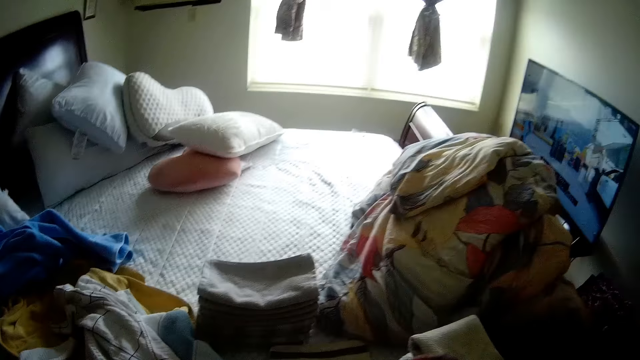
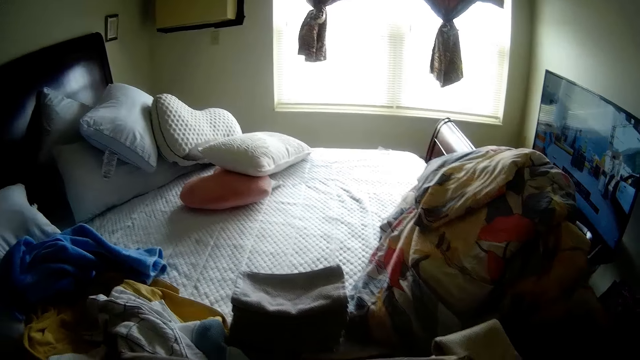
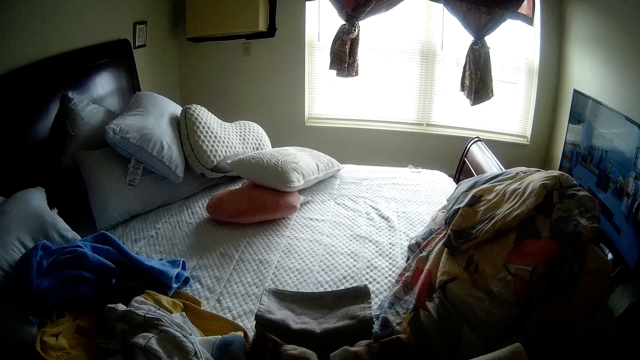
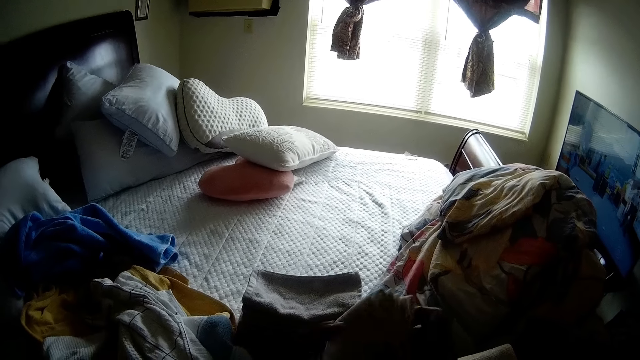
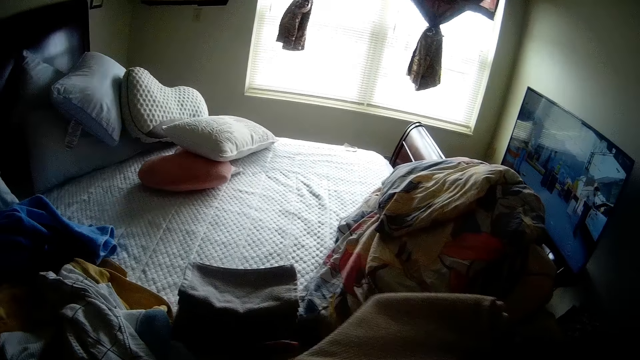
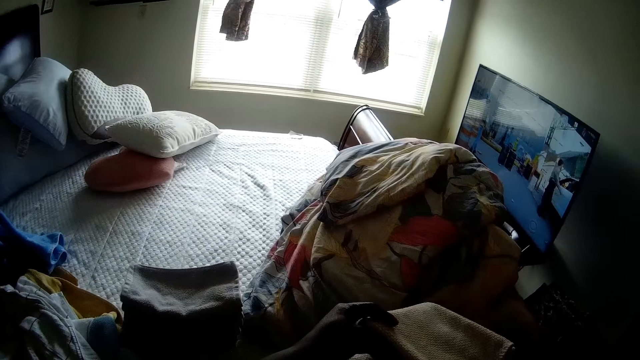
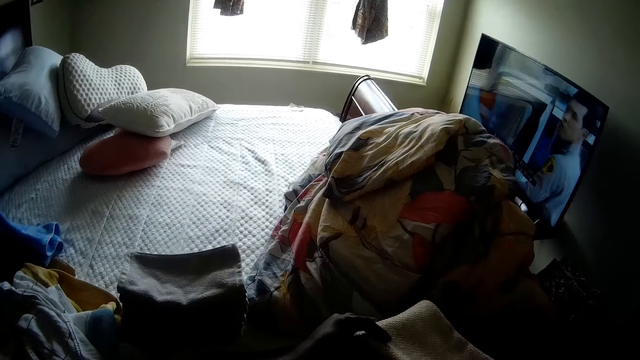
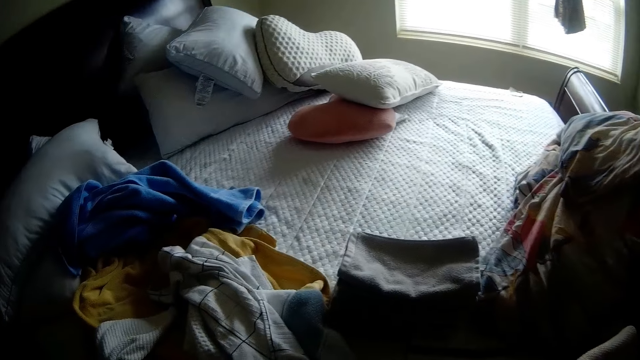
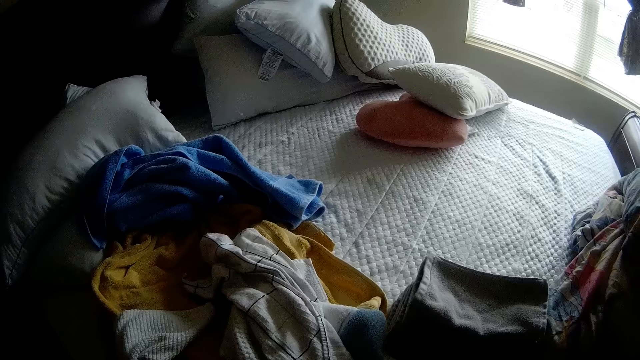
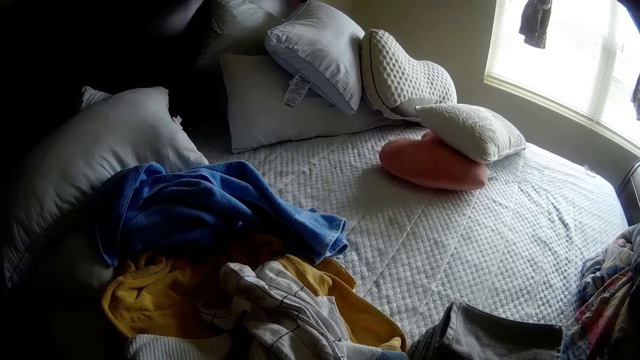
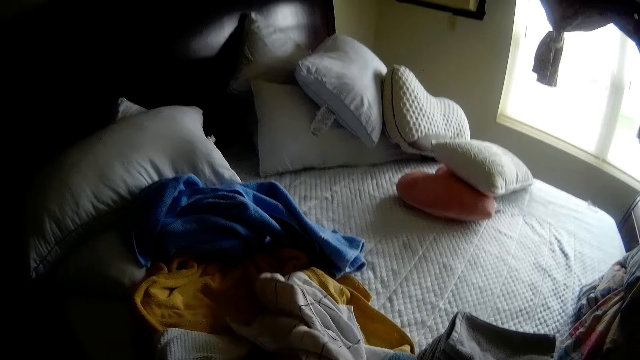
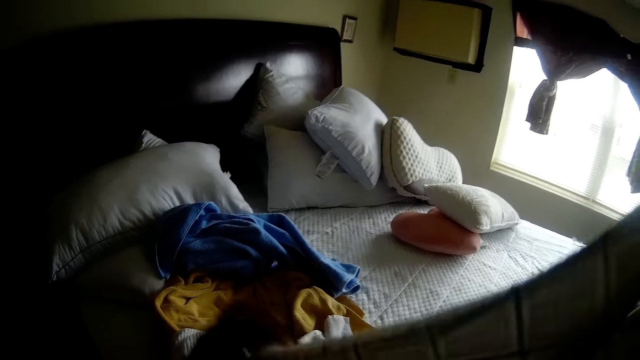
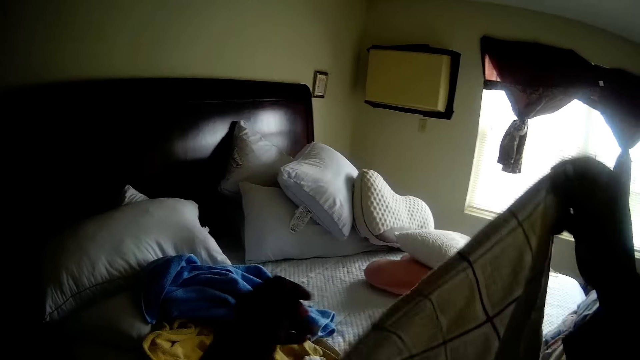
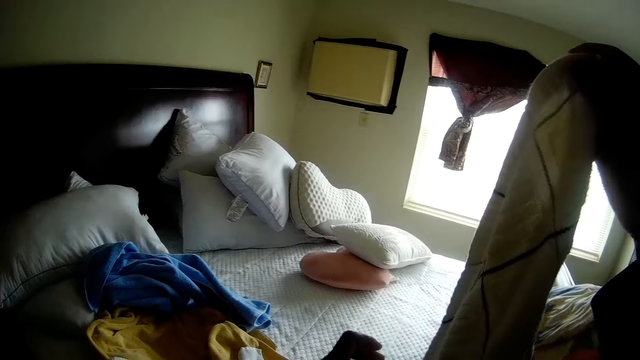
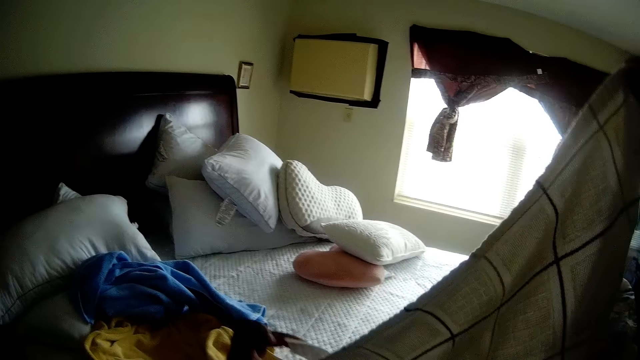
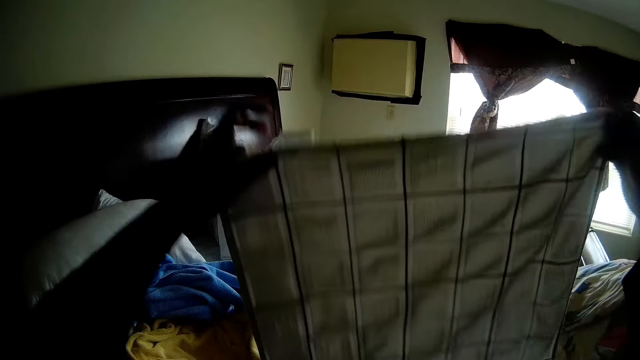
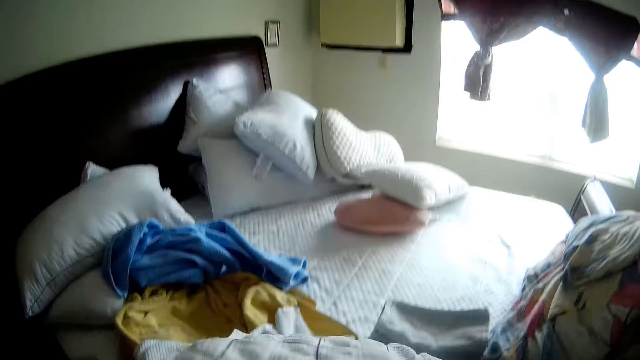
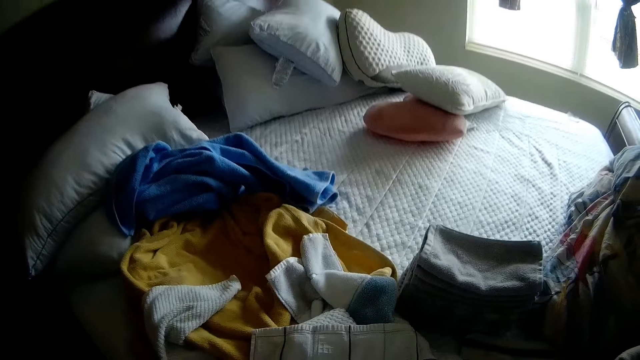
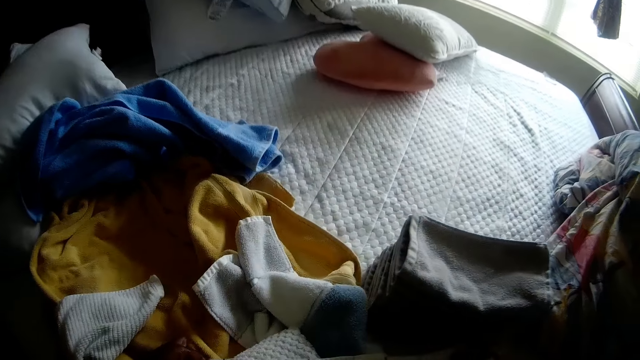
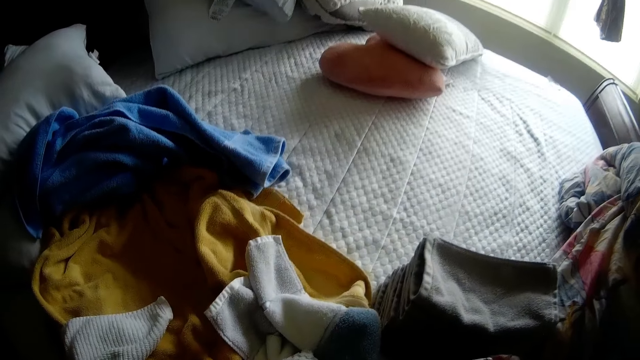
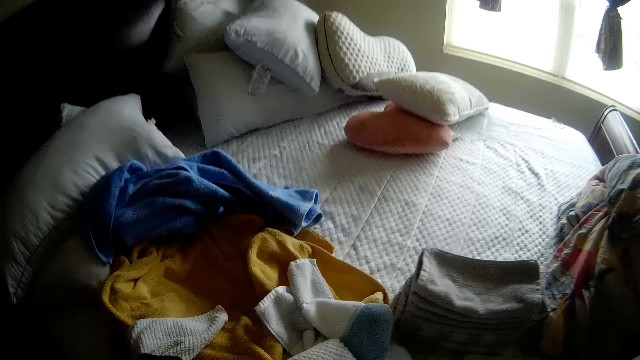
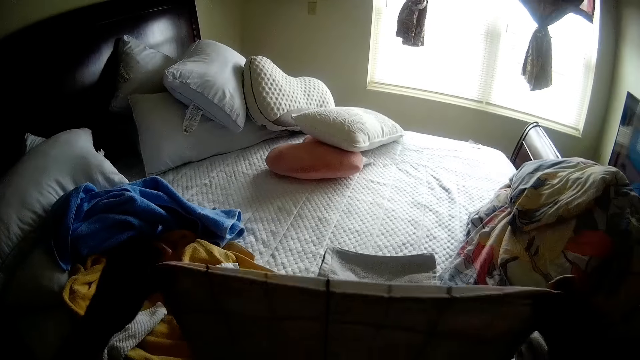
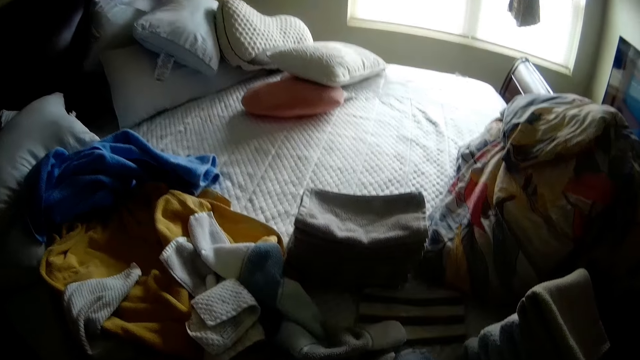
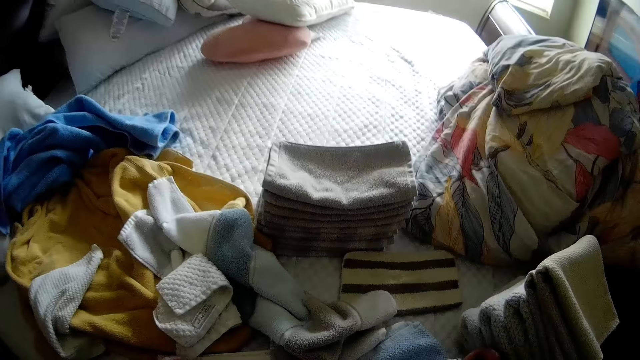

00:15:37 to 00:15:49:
The camera wearer places the folded cloth in her hands on the stack of clothes on the bed. She picks up a cloth from the bed with her right hand. She folds the cloth in her hand with both hands.

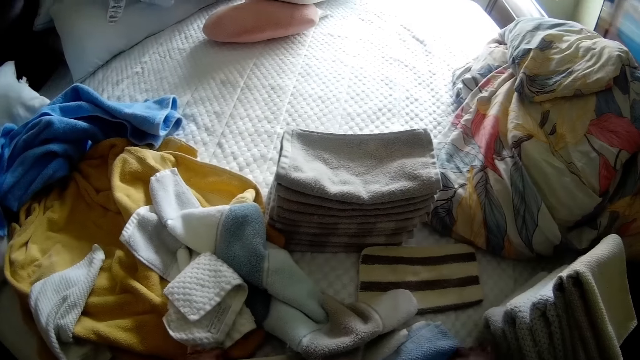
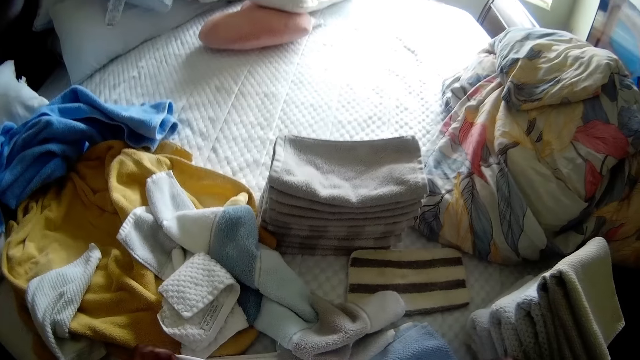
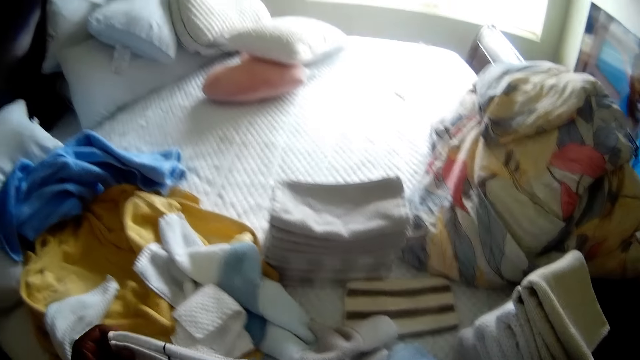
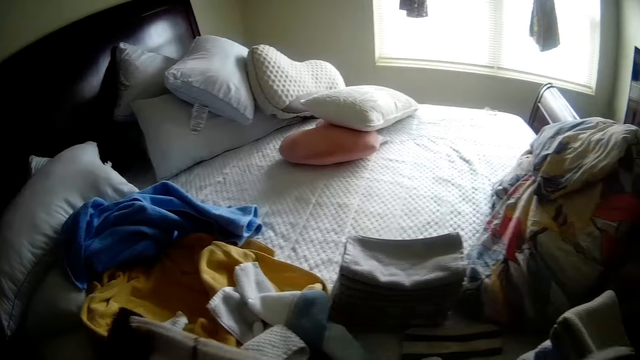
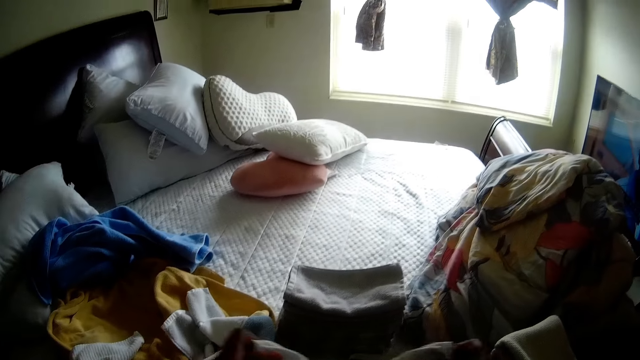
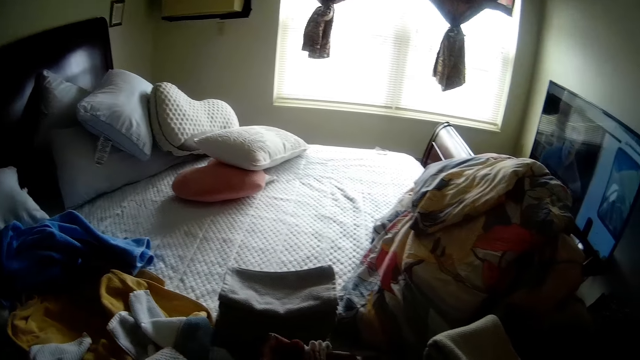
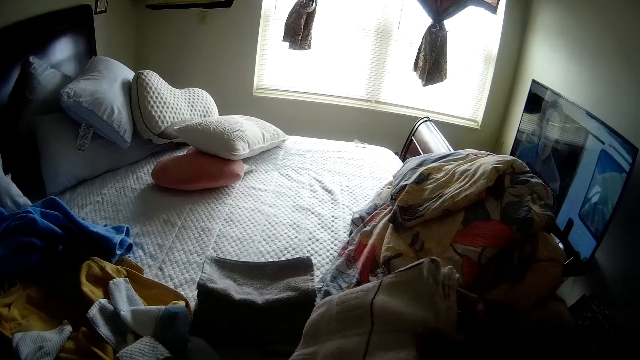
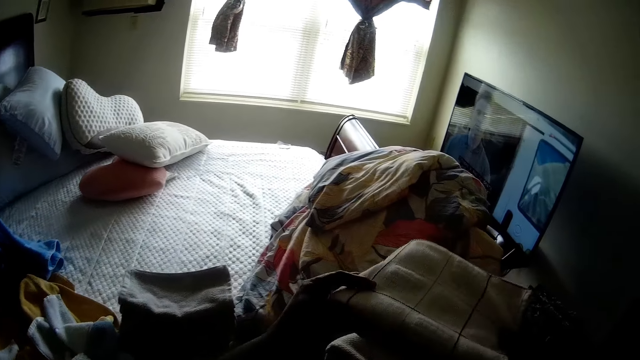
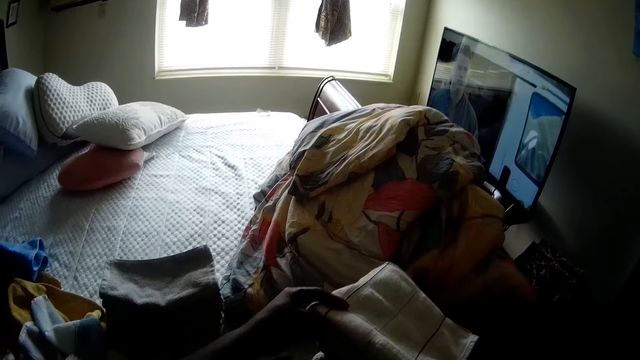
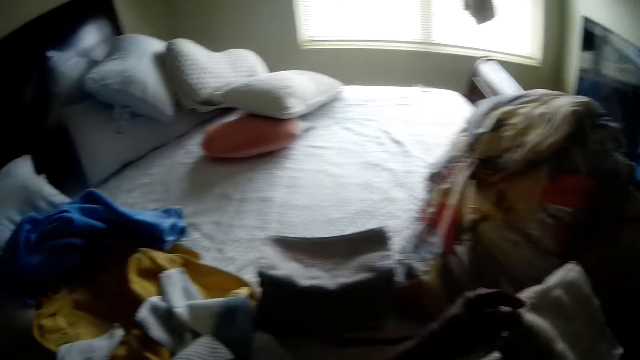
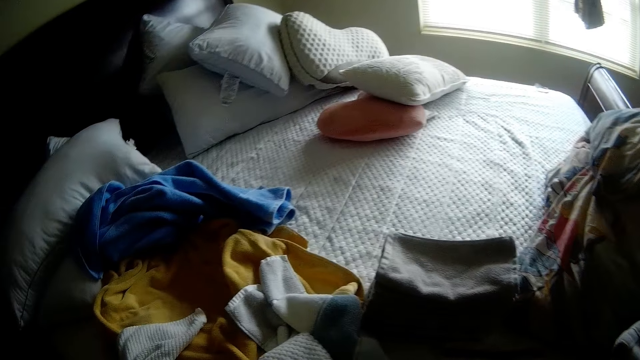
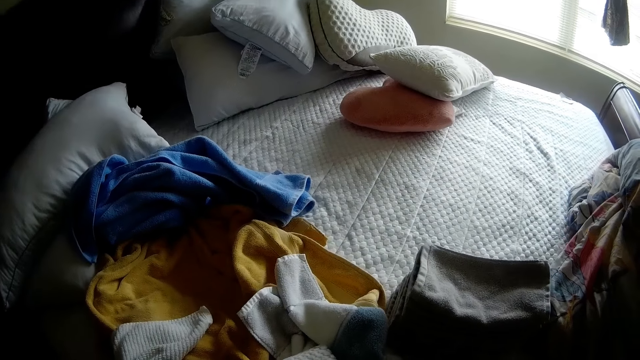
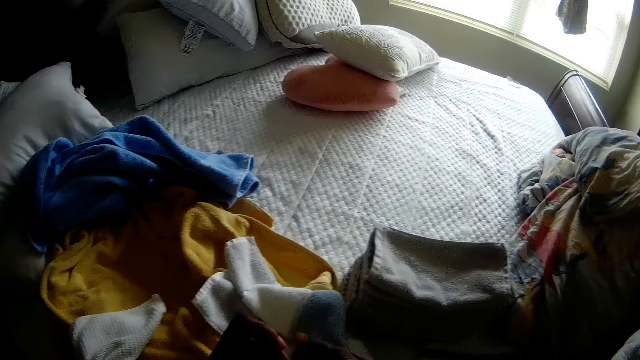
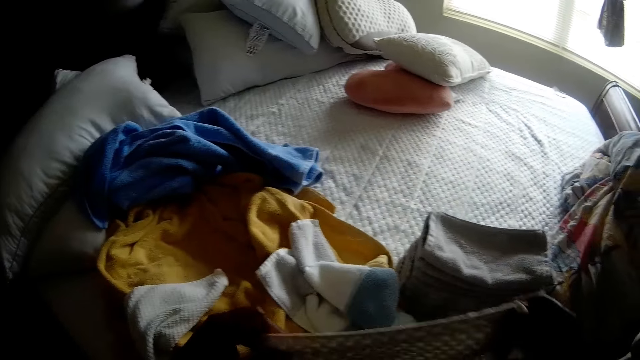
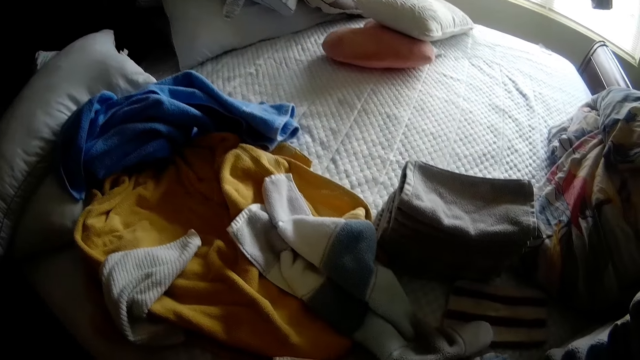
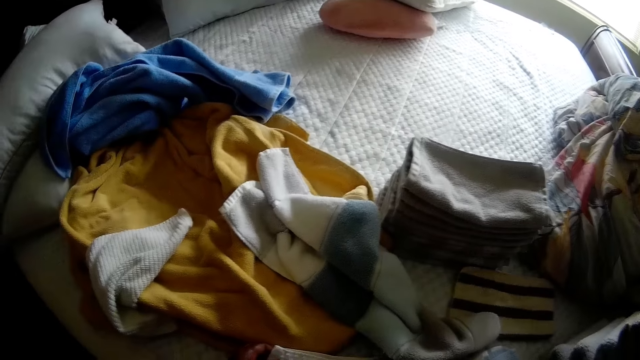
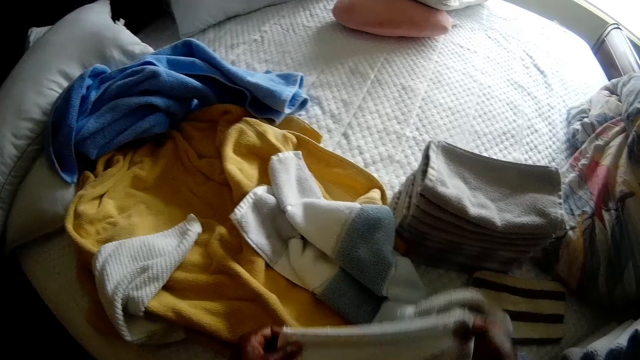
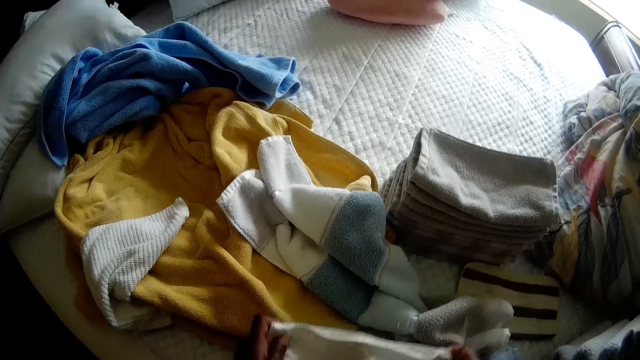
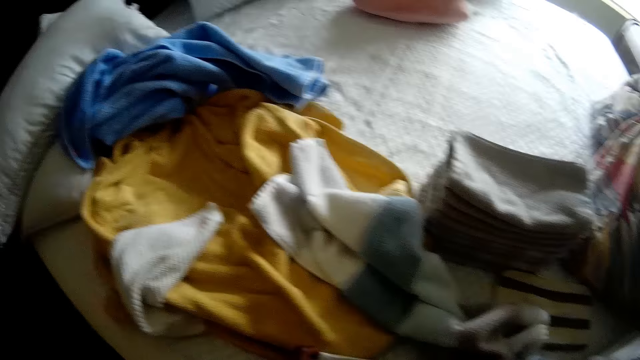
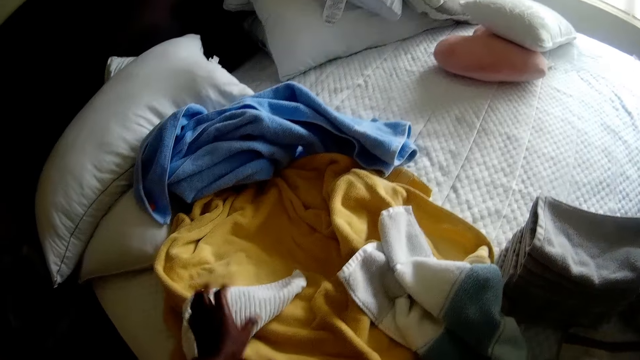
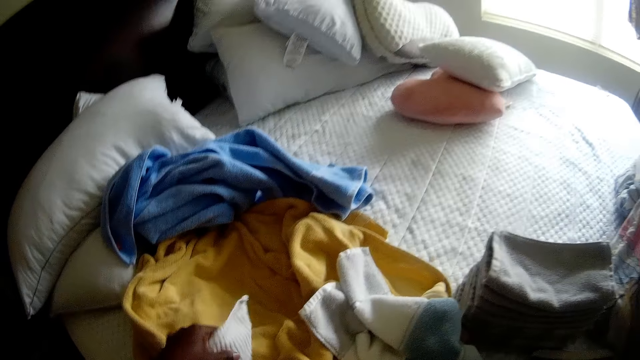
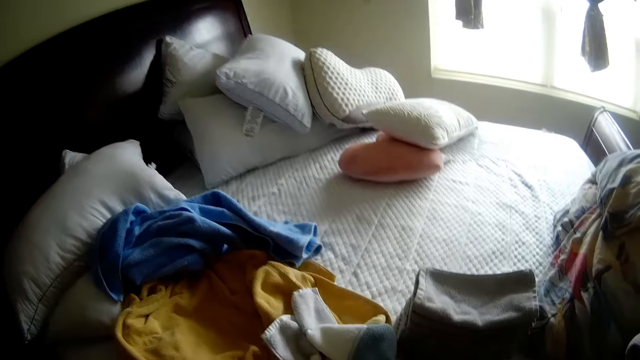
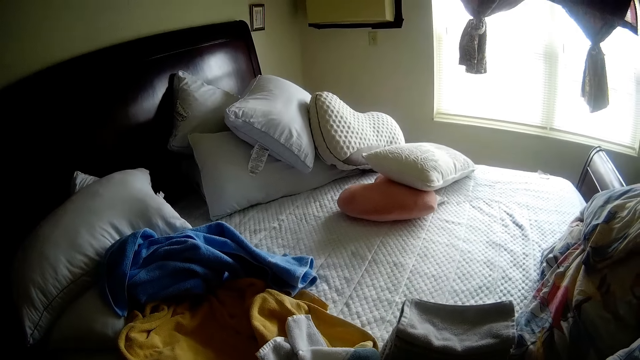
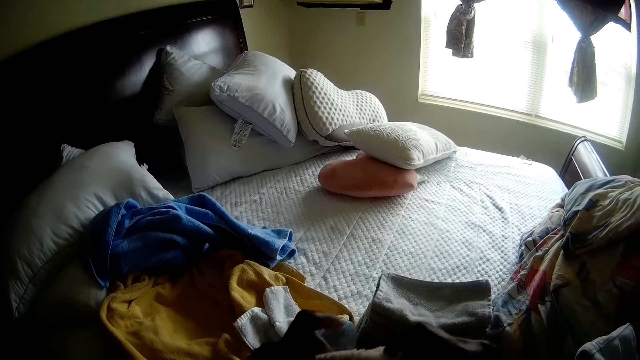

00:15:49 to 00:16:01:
The camera wearer places the folded cloth in her hands on the stack of clothes on the bed. She picks up a cloth from the bed with both hands. She folds the cloth in her hand with both hands. She picks up a white cloth from the bed with her left hand.
